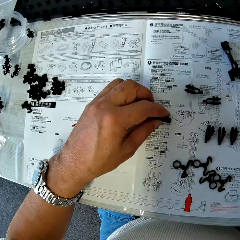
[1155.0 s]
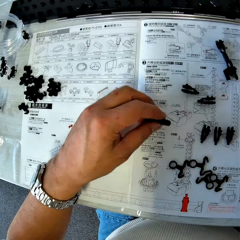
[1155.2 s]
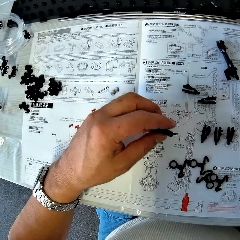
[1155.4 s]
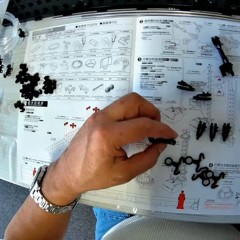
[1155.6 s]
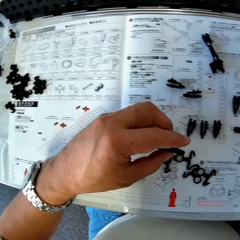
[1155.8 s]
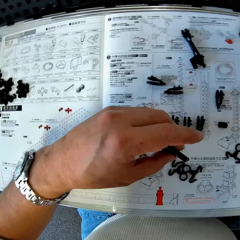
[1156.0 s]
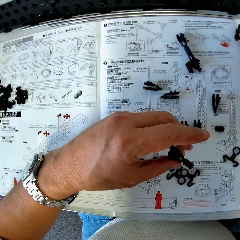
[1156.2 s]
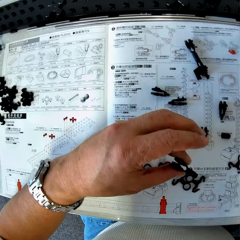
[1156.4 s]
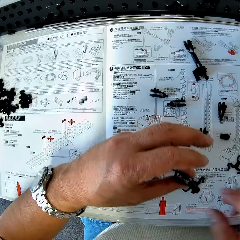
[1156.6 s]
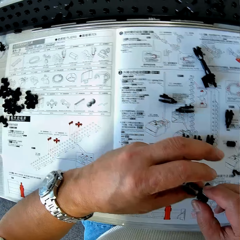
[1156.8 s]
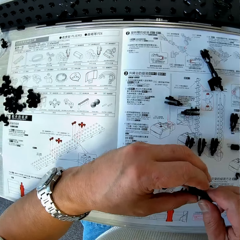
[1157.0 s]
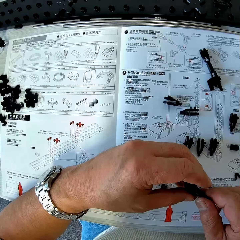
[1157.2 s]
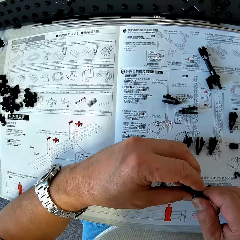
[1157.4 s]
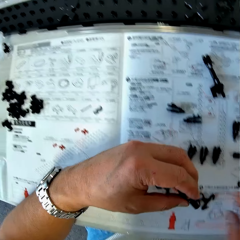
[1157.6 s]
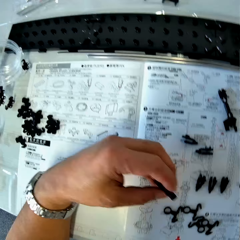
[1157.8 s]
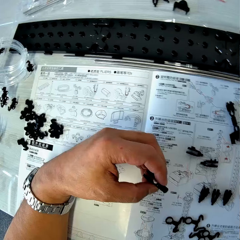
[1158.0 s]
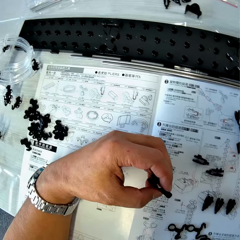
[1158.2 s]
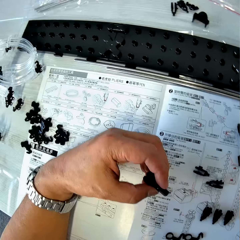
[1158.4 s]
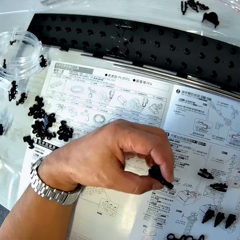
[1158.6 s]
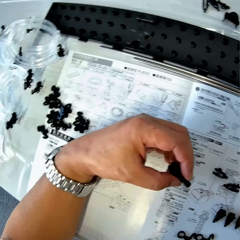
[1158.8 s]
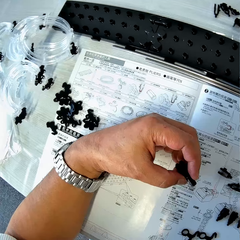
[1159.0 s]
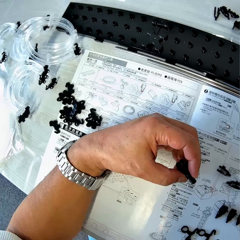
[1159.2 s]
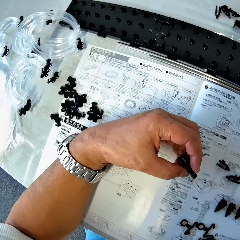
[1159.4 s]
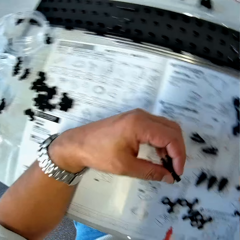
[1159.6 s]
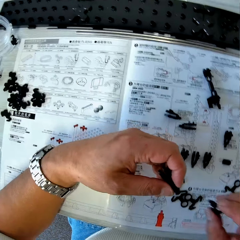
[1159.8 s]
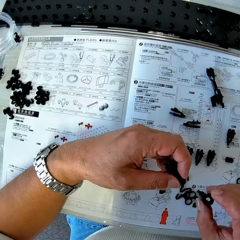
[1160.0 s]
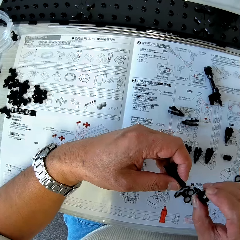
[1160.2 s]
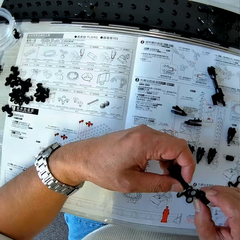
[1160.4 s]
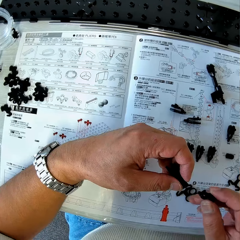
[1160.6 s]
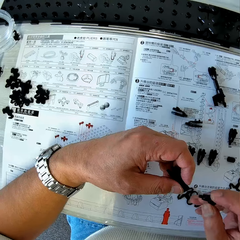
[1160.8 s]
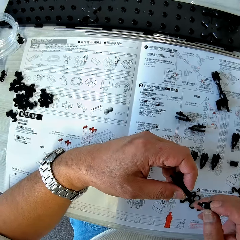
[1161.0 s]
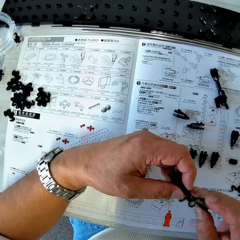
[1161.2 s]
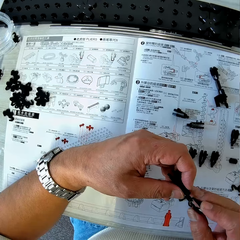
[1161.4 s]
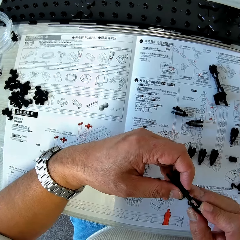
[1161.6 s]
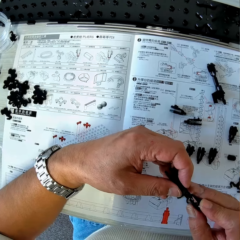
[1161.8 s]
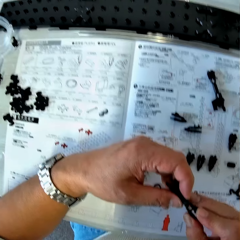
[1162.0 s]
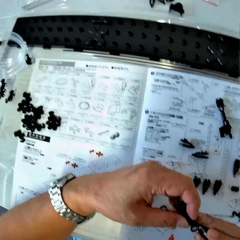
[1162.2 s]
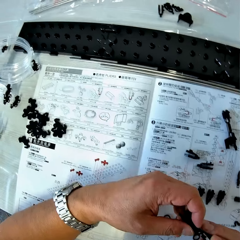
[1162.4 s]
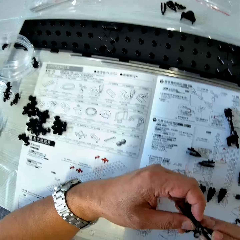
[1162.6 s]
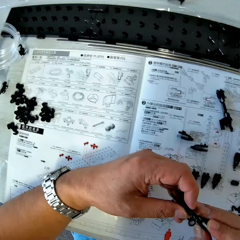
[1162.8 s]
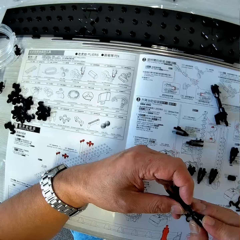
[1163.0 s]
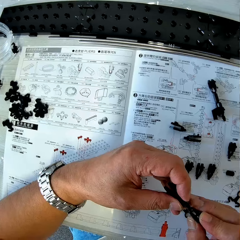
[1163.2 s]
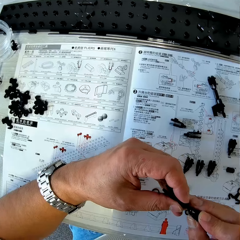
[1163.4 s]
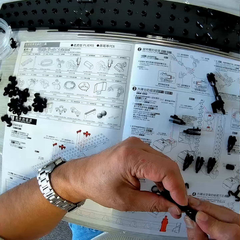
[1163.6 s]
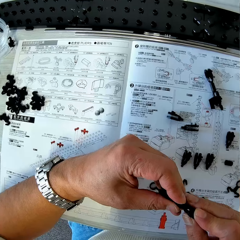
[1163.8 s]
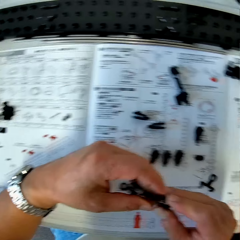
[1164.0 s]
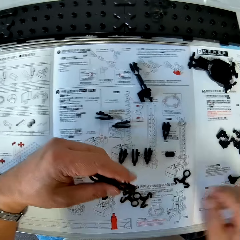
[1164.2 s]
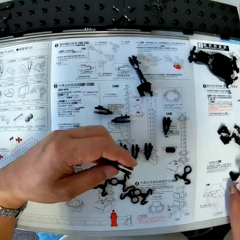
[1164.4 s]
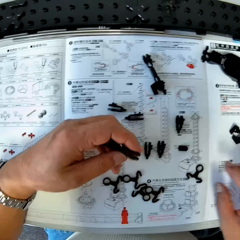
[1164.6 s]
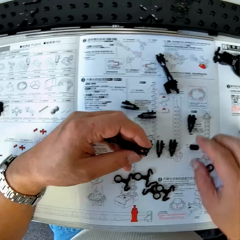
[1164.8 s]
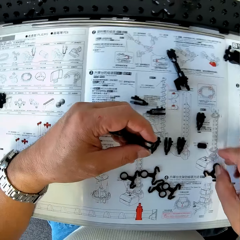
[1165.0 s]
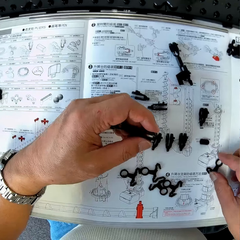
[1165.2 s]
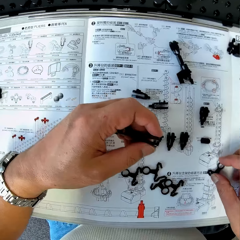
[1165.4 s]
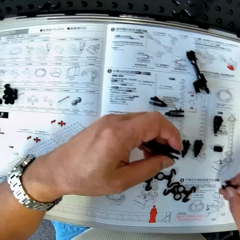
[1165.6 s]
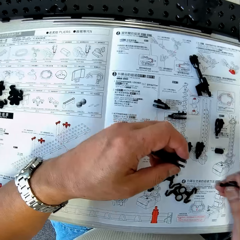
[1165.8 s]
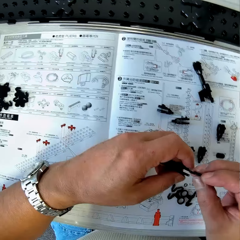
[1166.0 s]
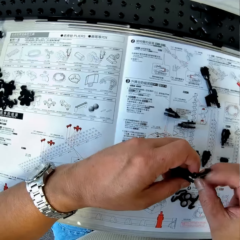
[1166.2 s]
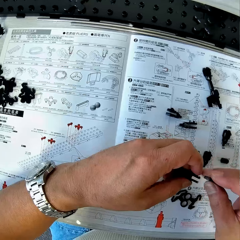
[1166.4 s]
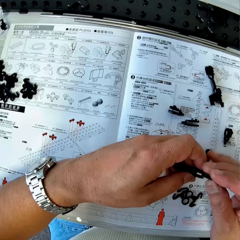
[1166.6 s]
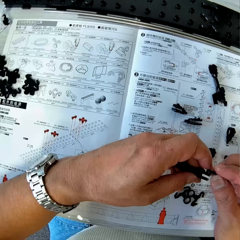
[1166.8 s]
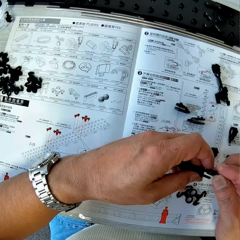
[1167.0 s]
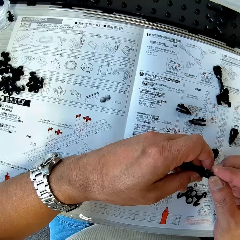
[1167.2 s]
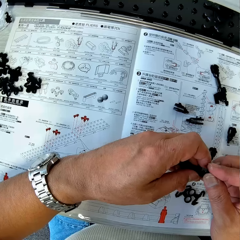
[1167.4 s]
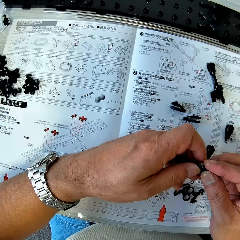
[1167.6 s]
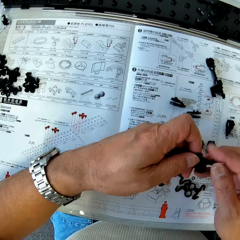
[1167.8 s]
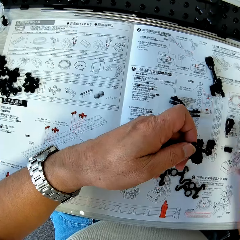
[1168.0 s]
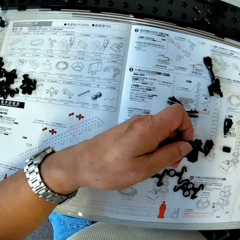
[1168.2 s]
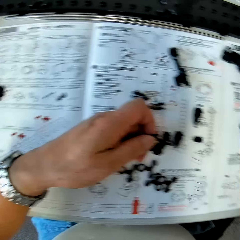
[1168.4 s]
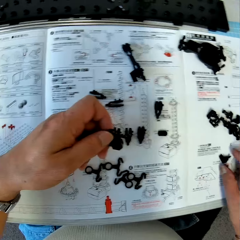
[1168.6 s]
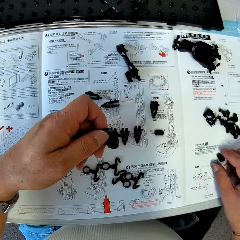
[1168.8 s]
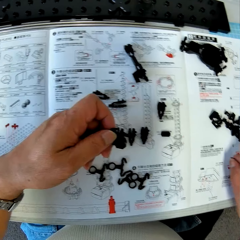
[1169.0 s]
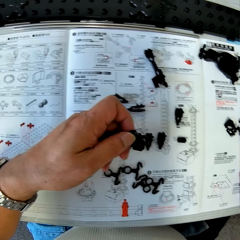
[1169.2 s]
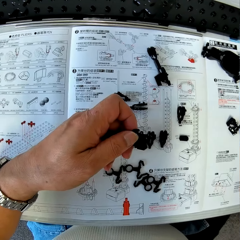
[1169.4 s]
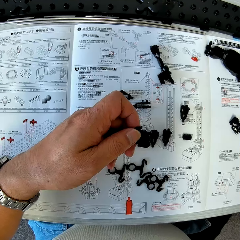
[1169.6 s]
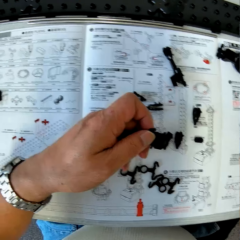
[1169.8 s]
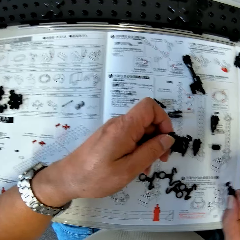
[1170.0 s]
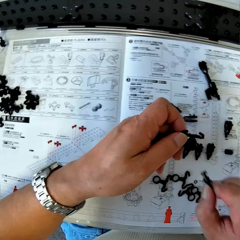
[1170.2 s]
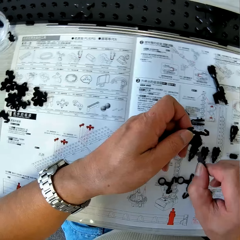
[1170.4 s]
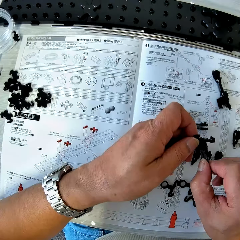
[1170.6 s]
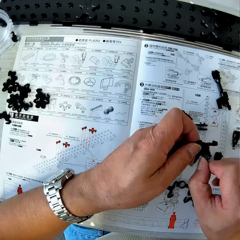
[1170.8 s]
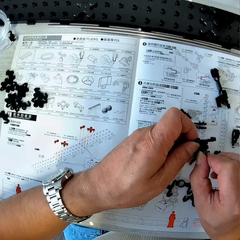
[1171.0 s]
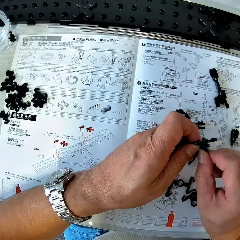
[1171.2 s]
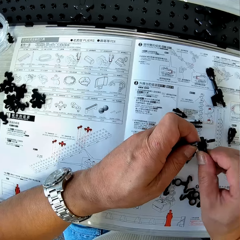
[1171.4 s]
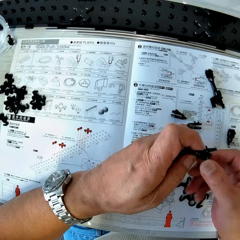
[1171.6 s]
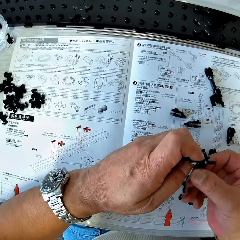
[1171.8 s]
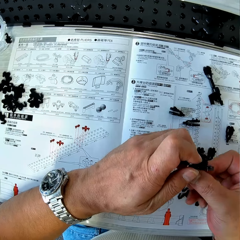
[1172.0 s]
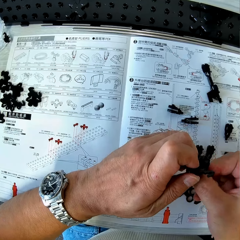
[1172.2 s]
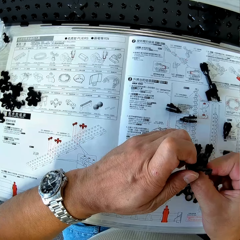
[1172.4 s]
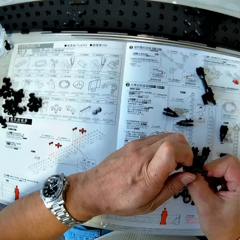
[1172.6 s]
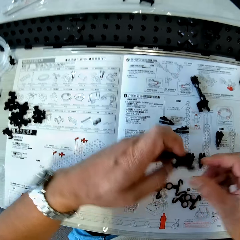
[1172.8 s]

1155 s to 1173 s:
The camera wearer picks up an arm holder from the table. He holds the arm holder in his hands. He connects the arm holder on the arm. He fixes two arm holders together. He picks up an arm piece from the table and fixes the arm piece to the arm holder. He picks up an arm wrench from the table and fixes the arm wrench to the arm holder.

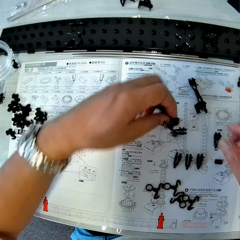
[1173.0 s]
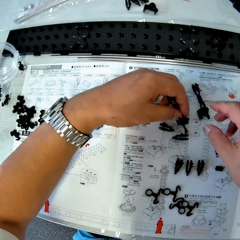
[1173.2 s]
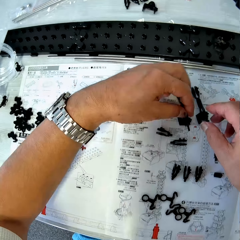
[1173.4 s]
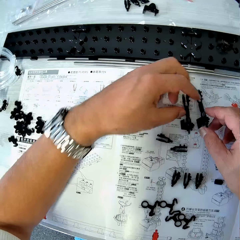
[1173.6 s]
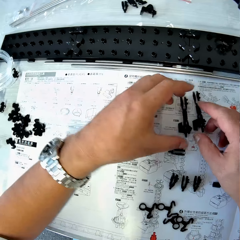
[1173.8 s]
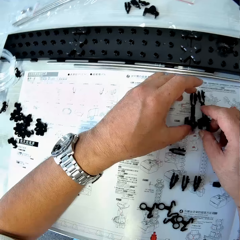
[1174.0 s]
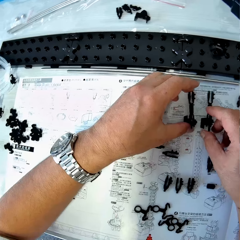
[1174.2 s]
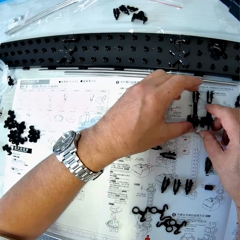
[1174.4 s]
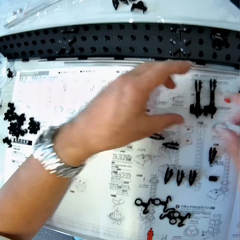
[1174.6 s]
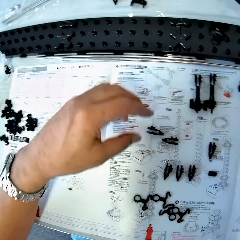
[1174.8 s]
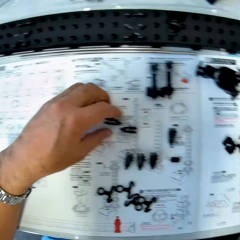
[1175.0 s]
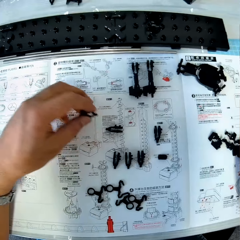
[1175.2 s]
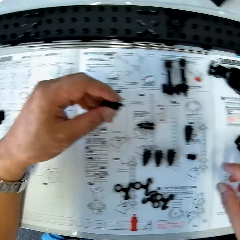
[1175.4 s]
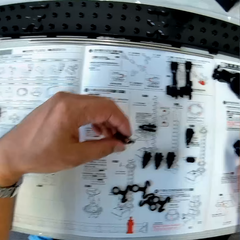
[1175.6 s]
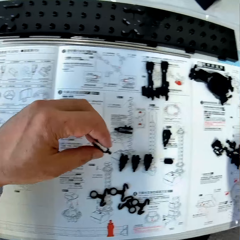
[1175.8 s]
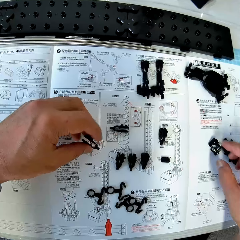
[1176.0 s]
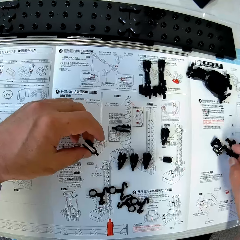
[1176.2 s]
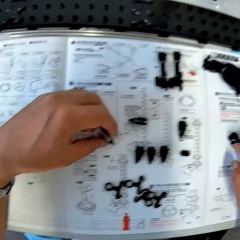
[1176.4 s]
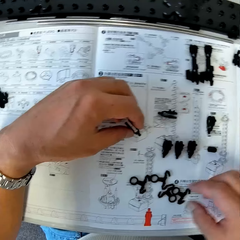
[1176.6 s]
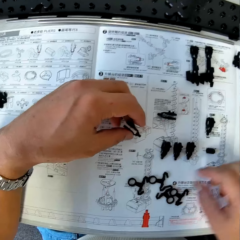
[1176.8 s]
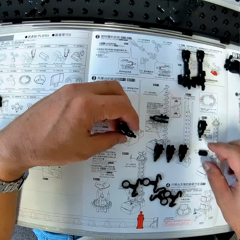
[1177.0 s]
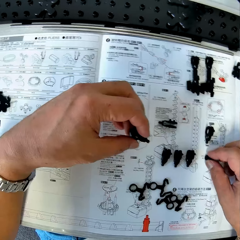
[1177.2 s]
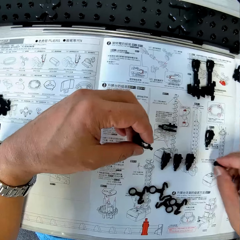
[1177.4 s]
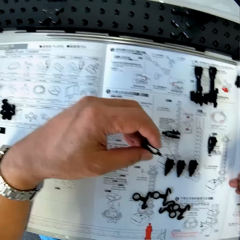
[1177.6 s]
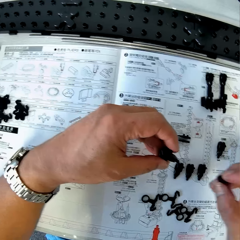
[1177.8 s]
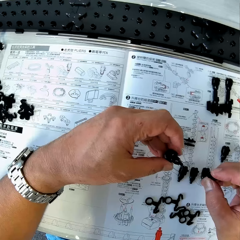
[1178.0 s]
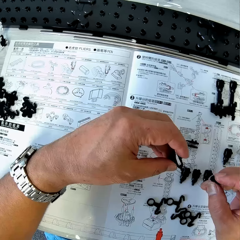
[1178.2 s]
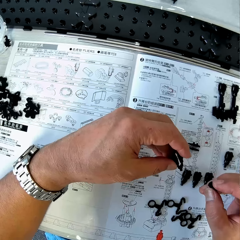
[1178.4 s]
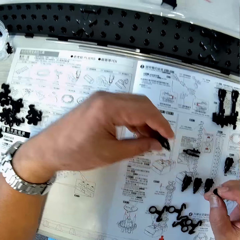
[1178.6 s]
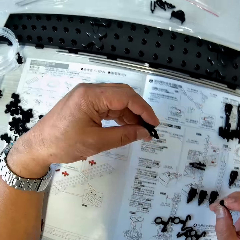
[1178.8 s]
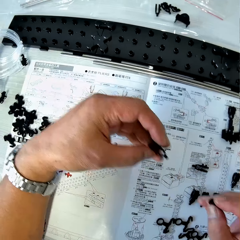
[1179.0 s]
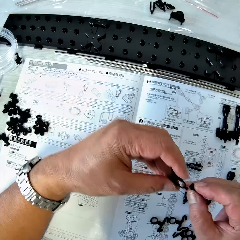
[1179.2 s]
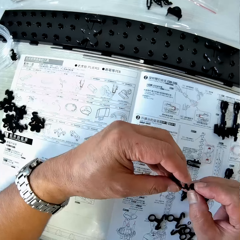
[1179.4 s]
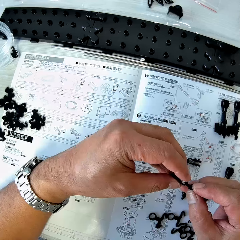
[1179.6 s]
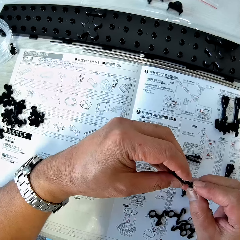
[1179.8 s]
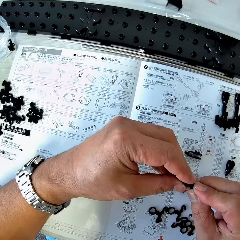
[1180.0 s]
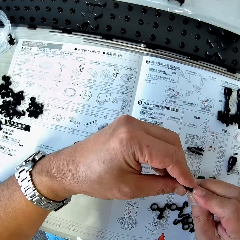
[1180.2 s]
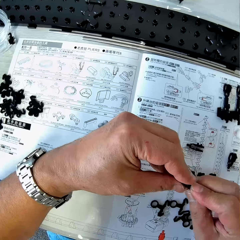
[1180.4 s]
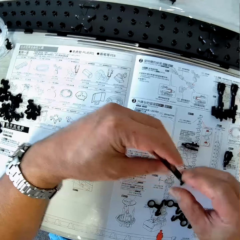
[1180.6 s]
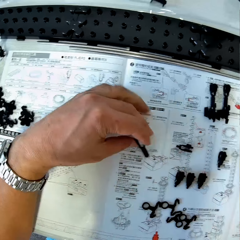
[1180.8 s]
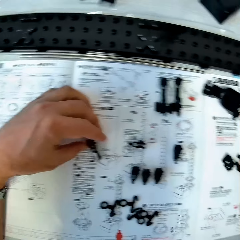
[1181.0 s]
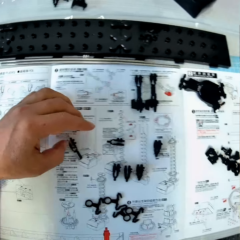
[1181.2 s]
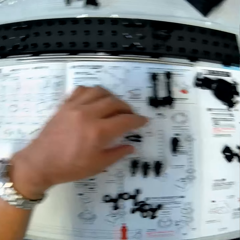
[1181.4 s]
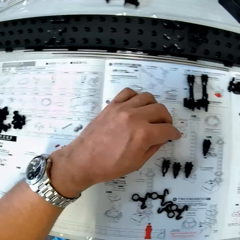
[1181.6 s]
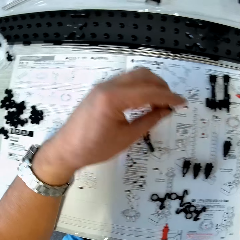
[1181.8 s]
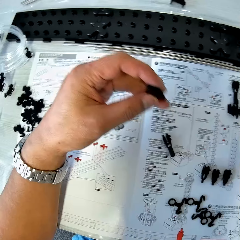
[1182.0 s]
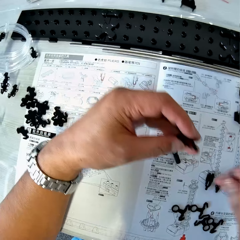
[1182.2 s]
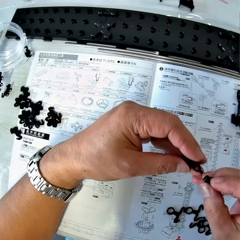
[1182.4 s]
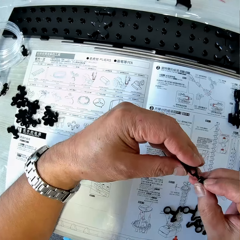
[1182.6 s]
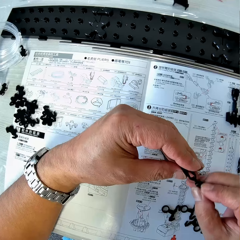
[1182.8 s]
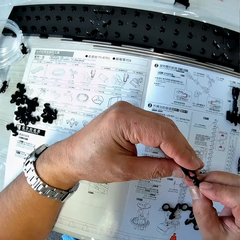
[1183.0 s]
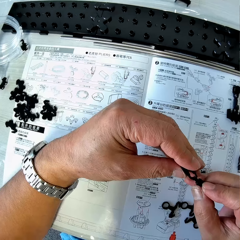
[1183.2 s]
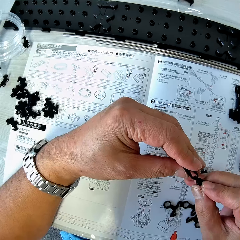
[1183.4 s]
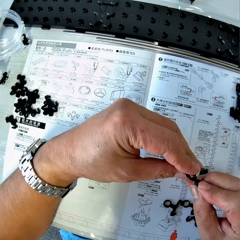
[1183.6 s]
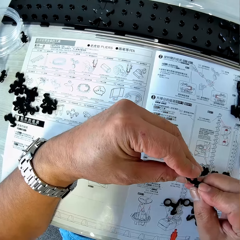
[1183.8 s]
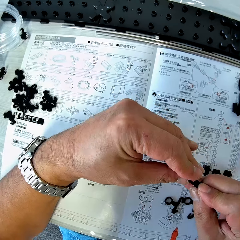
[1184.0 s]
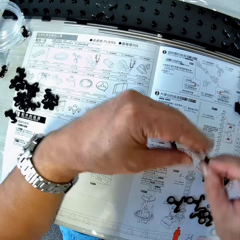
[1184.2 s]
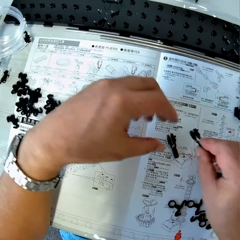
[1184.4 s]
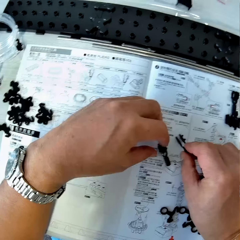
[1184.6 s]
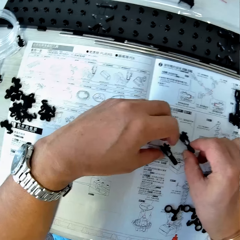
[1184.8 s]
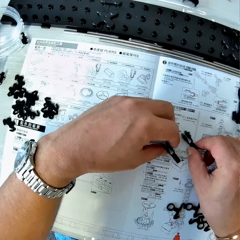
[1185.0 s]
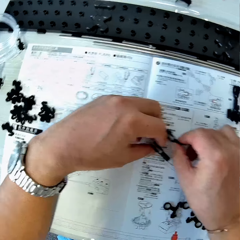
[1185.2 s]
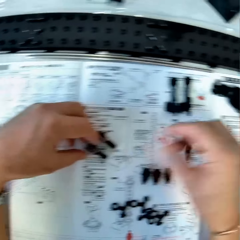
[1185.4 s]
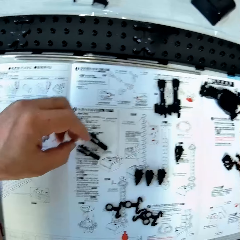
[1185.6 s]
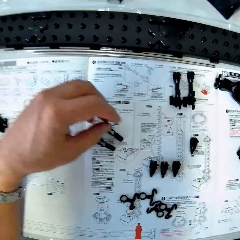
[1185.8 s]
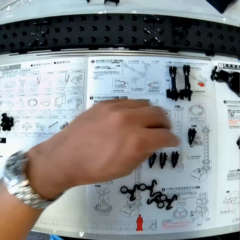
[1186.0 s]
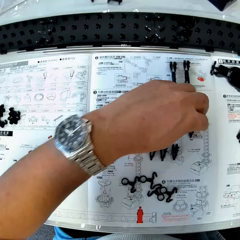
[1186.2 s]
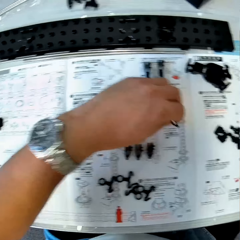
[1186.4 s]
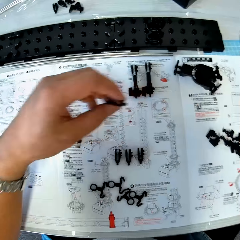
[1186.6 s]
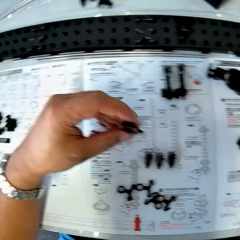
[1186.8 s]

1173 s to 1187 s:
The camera wearer drops the coupled arm holder, arm piece and arm wrench on the table. He moves the two coupled arm wrench, arm piece, arm sheath and arm holder on the table. He picks up an arm holder from the table. He moves his right hand over the table. He picks up an arm sheath from the table. He fixes the arm holder to the arm sheath. He drops the coupled arm holder and arm sheath on the table. He picks up an arm holder from the table. He fixes the arm holder to the arm sheath. He drops the coupled arm holder and arm sheath on the table and moves the two coupled arm holder and arm sheath on the table. He picks up an arm holder from the table.
